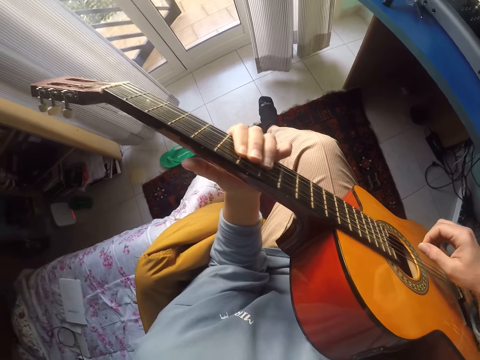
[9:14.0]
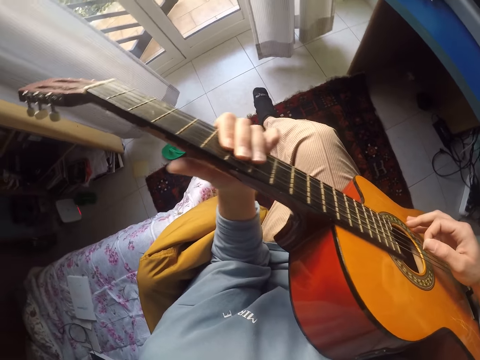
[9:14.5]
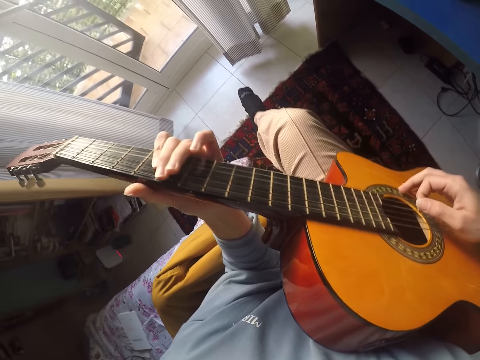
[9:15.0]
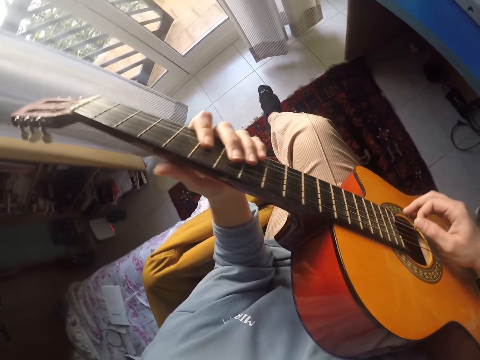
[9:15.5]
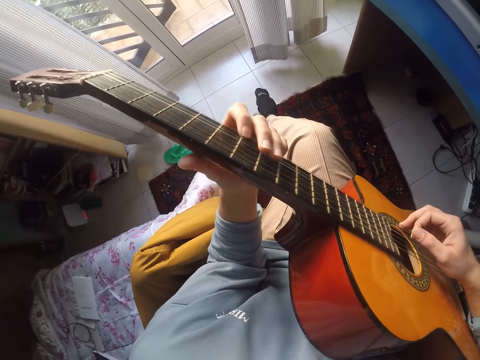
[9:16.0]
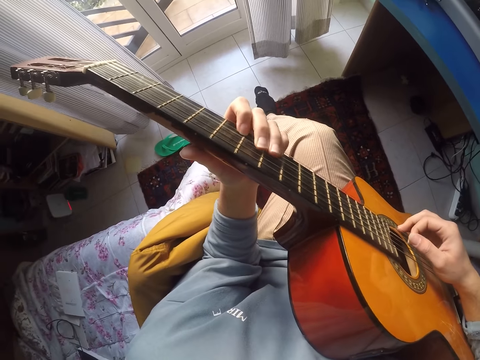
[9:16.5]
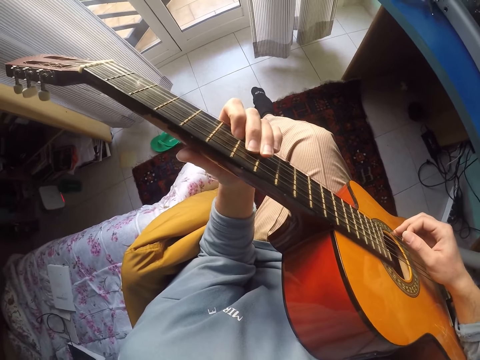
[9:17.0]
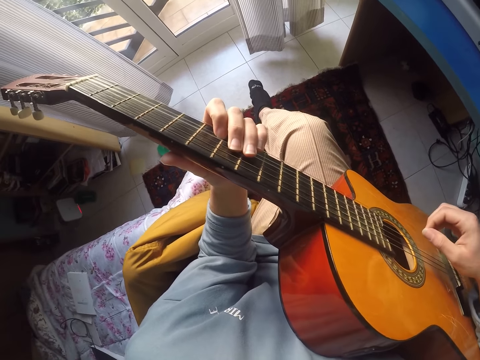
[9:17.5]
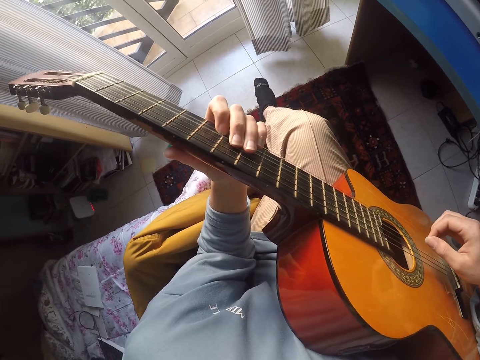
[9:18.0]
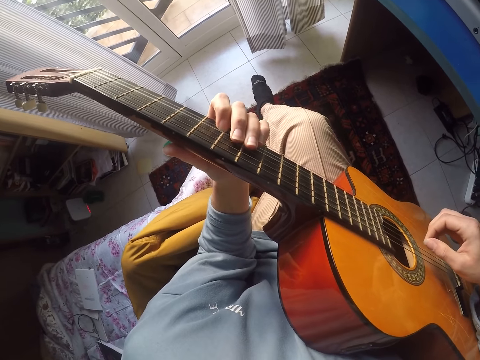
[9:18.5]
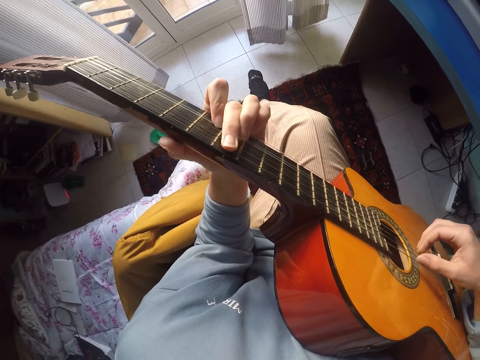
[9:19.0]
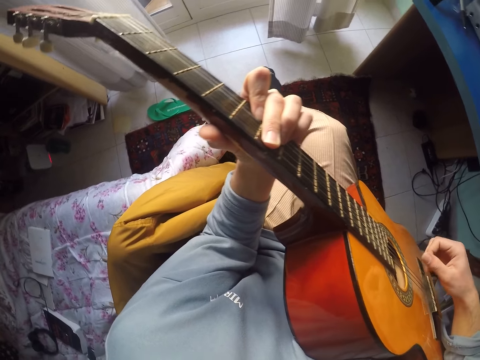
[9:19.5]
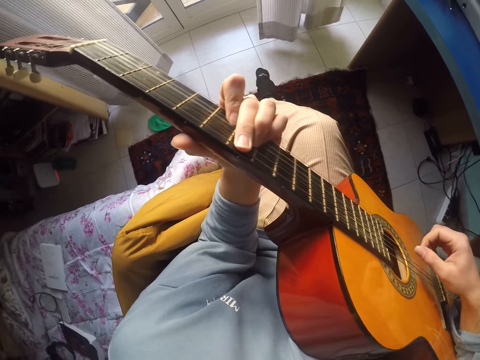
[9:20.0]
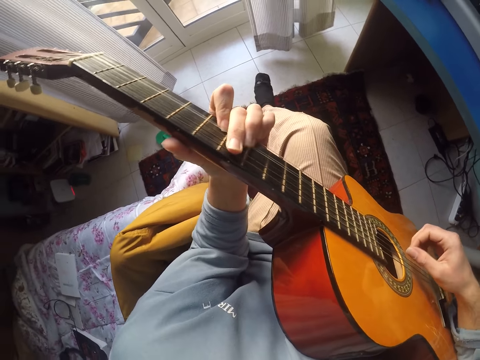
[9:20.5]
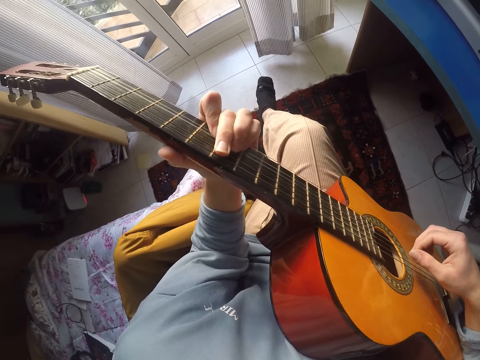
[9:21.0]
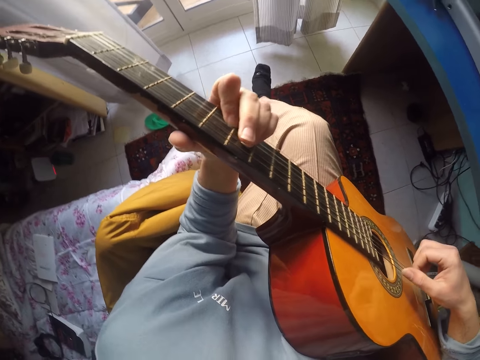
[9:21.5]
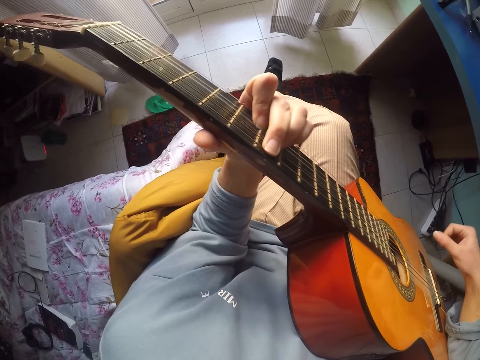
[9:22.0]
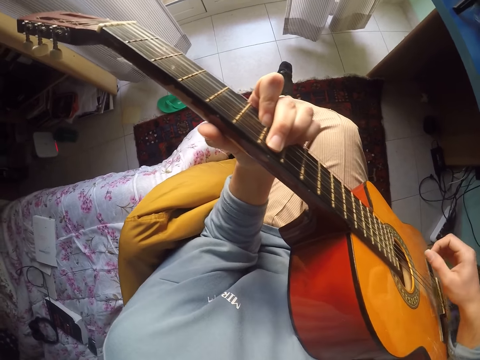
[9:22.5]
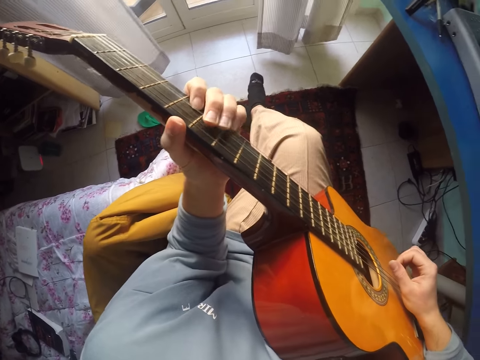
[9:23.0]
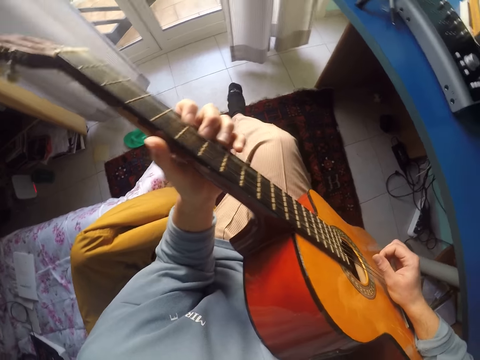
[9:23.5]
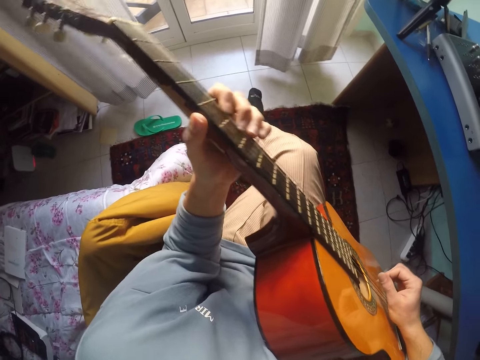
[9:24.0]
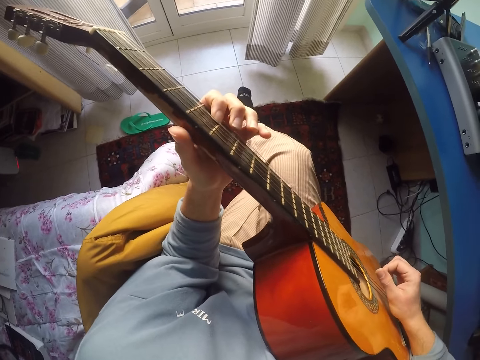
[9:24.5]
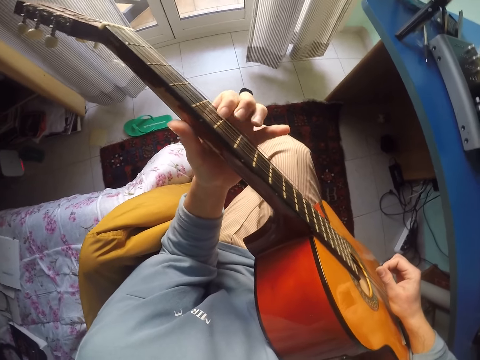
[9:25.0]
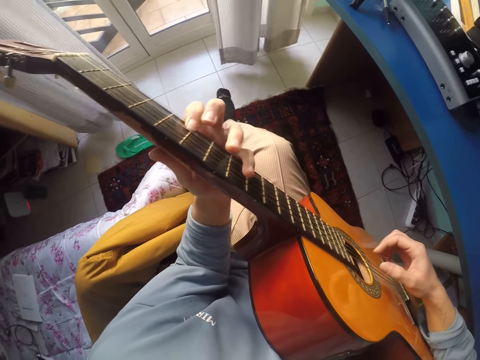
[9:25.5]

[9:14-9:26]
The camera wearer plays the guitar.

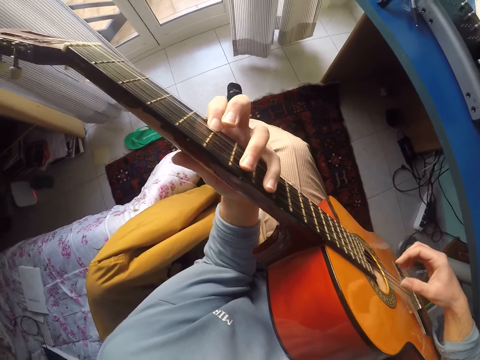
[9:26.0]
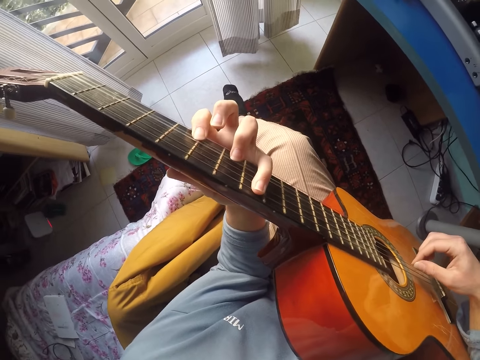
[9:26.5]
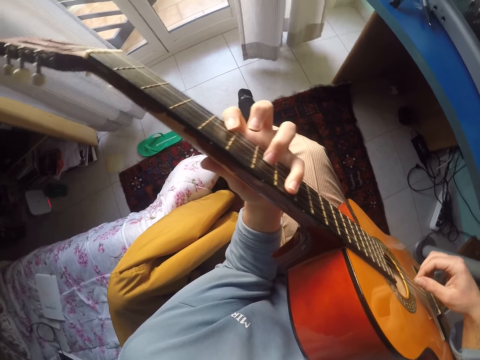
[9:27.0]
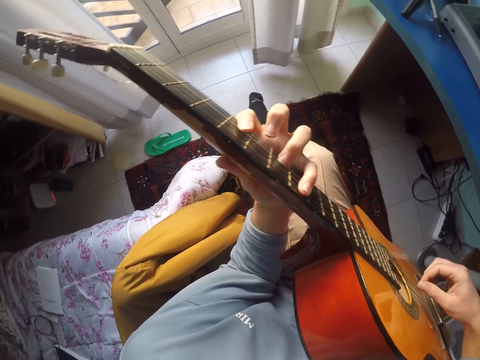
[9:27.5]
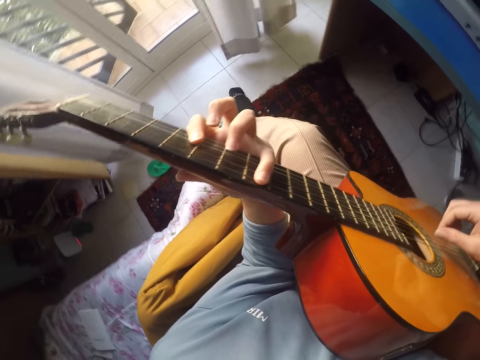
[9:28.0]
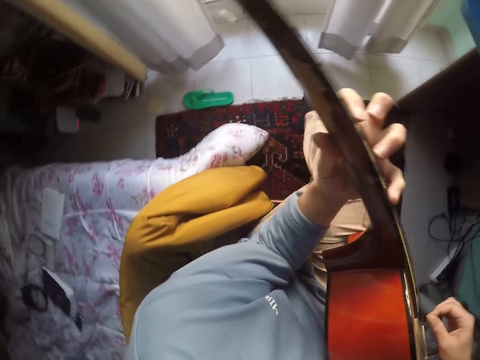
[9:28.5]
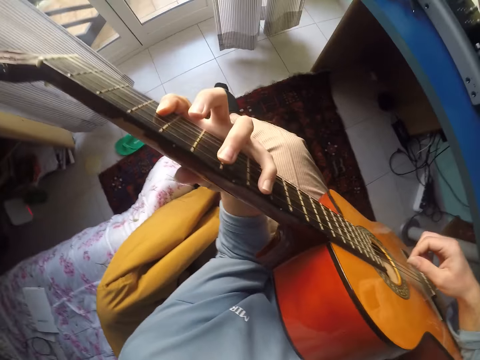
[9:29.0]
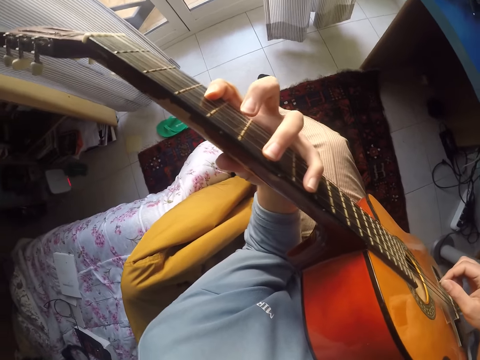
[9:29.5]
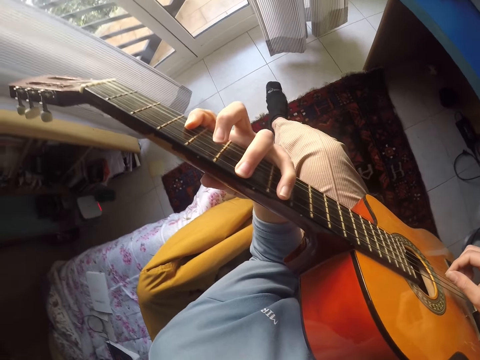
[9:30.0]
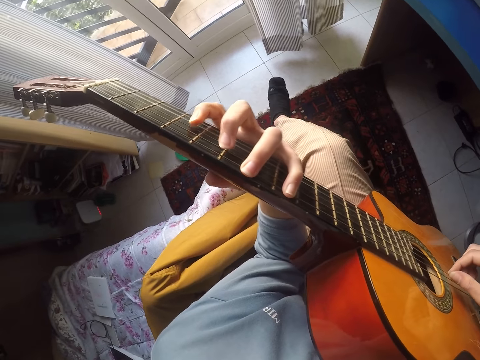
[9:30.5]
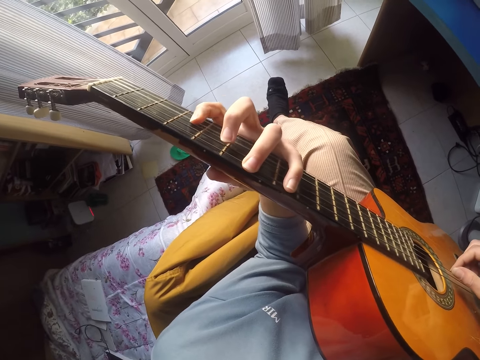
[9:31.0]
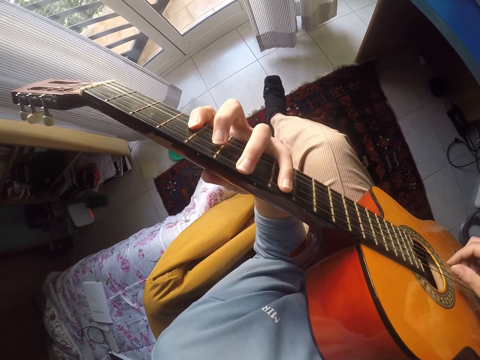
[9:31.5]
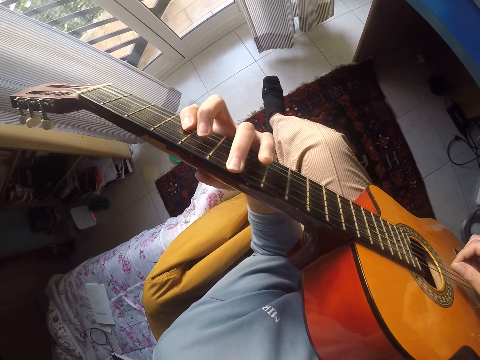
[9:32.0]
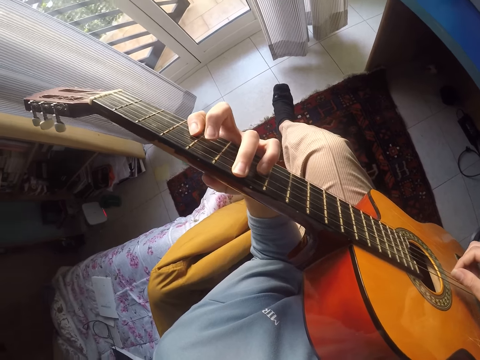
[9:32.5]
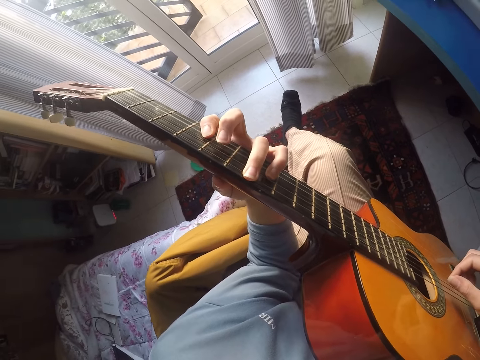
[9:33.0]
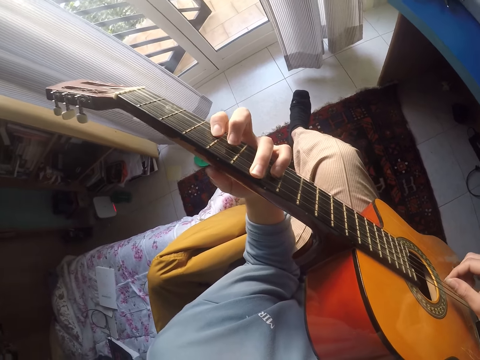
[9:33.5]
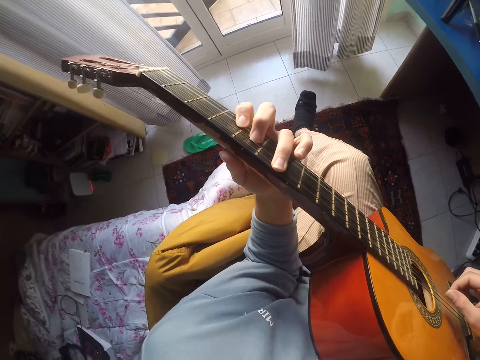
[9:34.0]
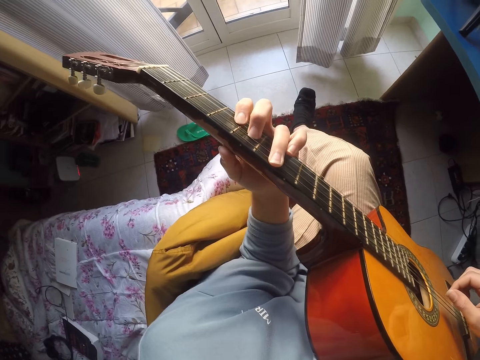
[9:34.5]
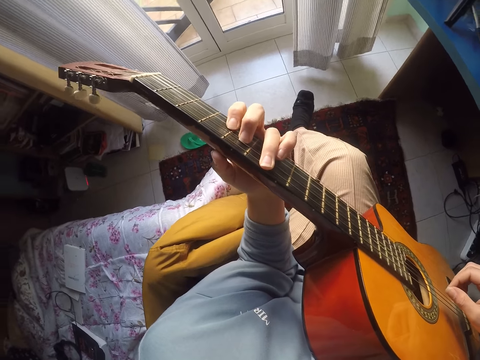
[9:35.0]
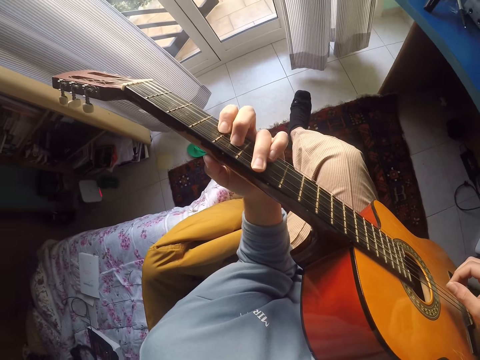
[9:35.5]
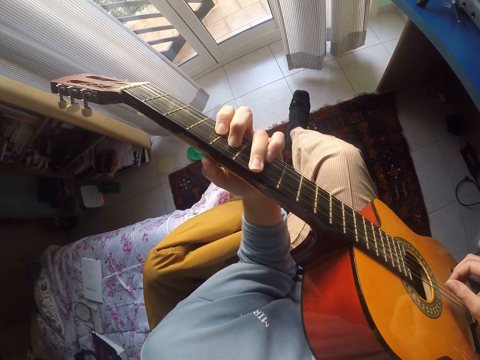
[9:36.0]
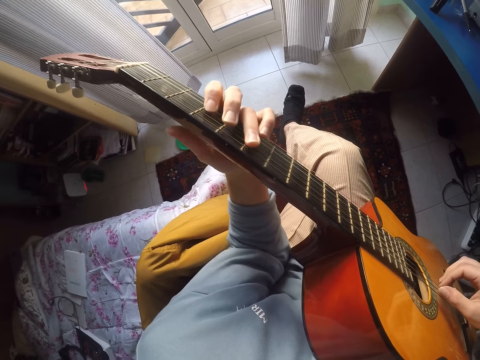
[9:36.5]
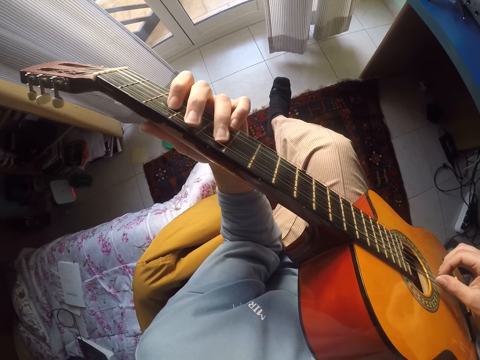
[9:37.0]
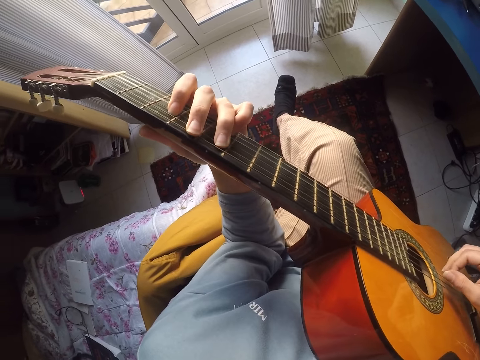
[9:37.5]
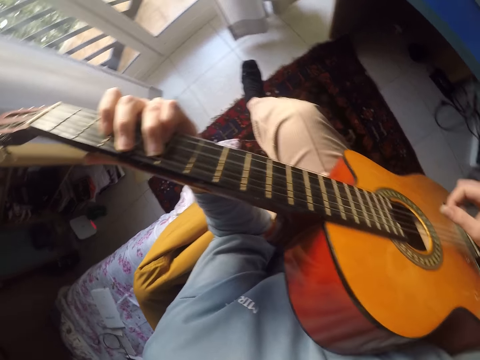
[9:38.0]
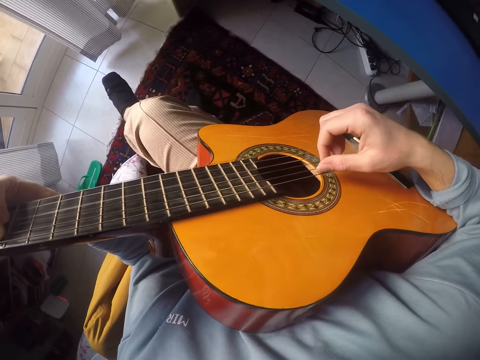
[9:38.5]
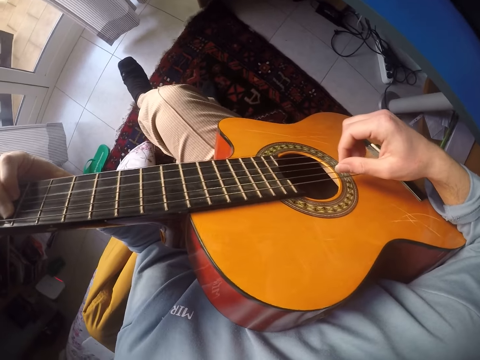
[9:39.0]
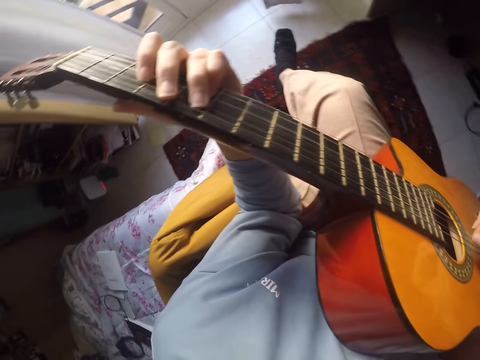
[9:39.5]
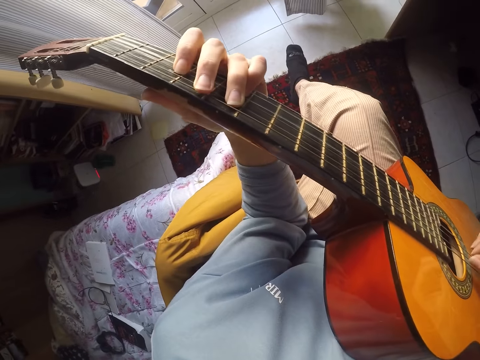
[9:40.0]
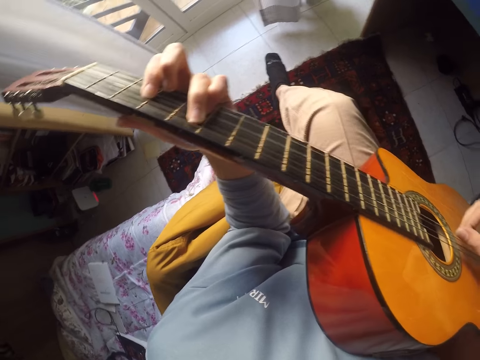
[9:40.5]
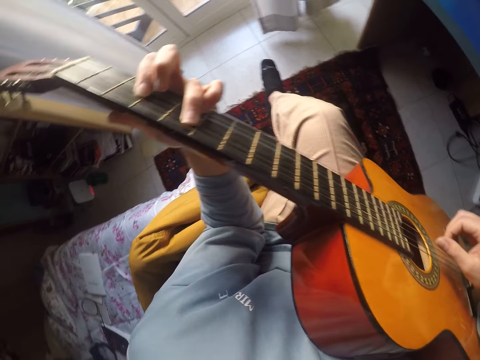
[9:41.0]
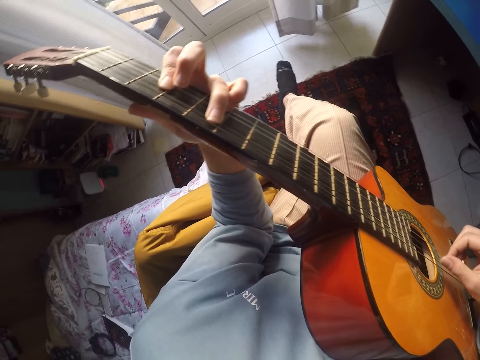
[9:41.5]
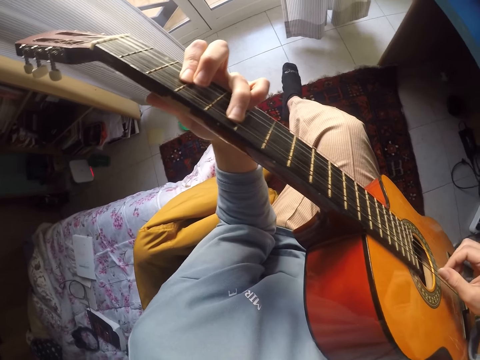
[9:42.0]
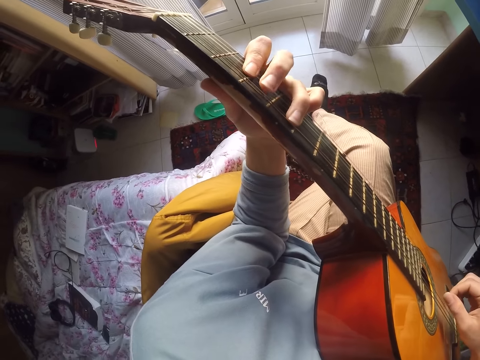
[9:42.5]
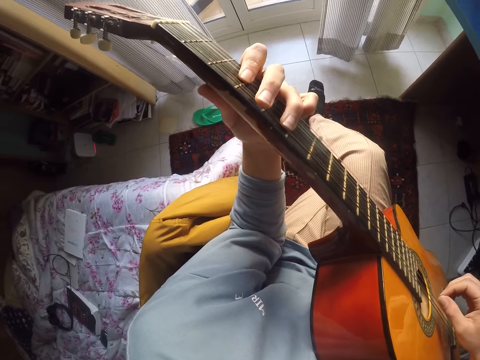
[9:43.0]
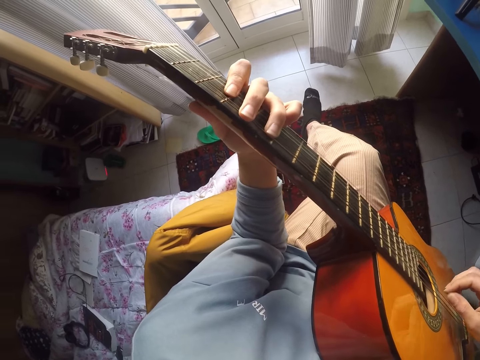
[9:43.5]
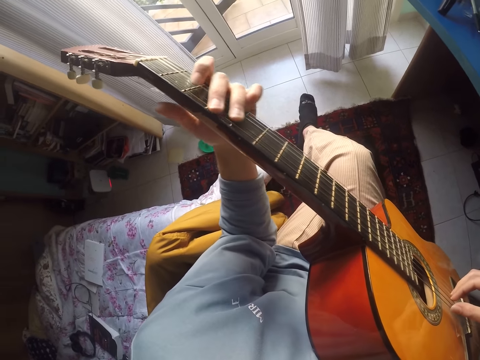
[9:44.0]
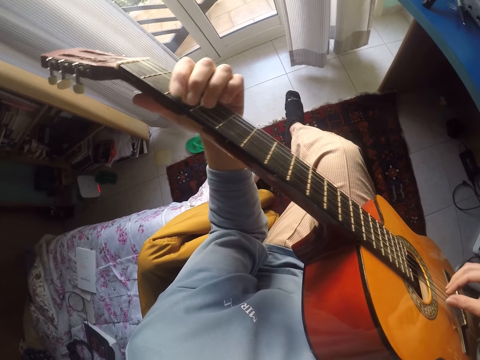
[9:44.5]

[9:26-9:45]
The camera wearer looks around. They play the guitar.
